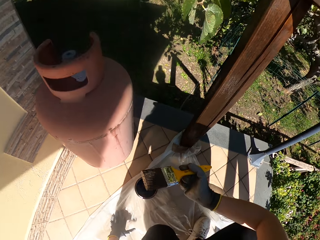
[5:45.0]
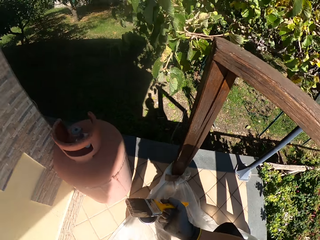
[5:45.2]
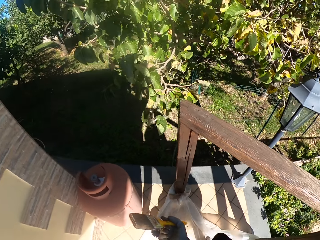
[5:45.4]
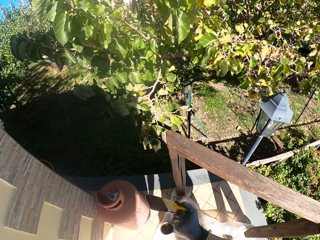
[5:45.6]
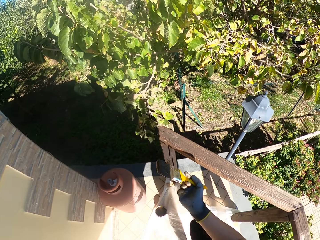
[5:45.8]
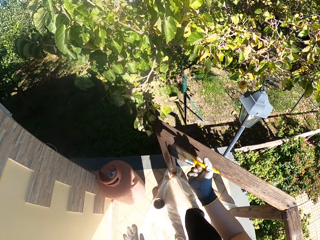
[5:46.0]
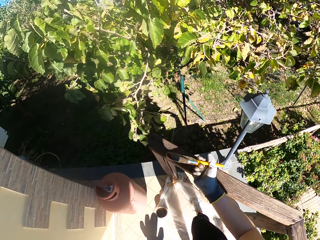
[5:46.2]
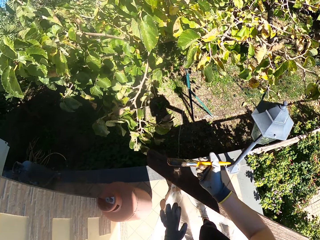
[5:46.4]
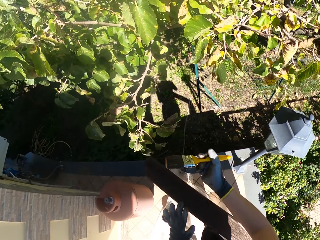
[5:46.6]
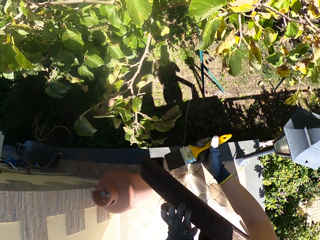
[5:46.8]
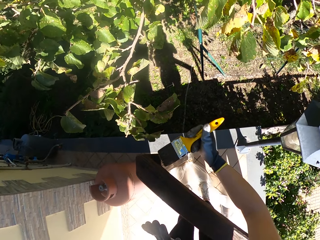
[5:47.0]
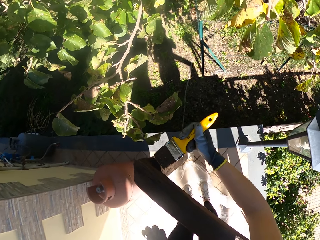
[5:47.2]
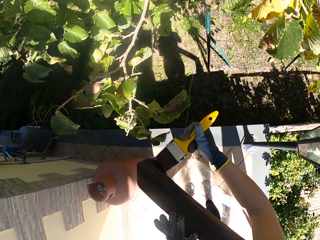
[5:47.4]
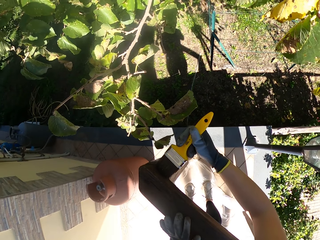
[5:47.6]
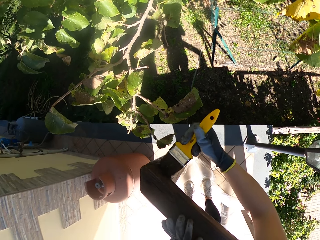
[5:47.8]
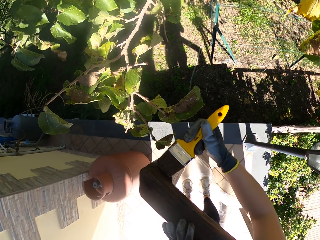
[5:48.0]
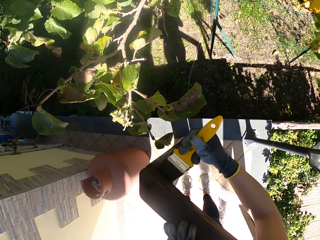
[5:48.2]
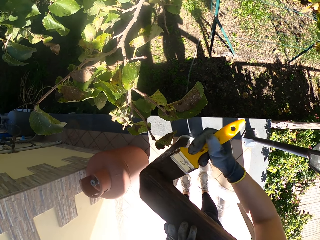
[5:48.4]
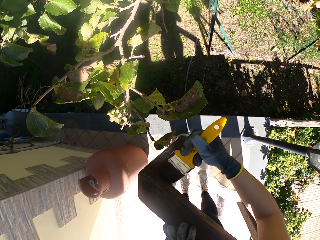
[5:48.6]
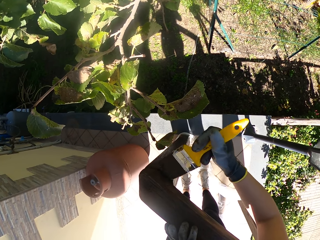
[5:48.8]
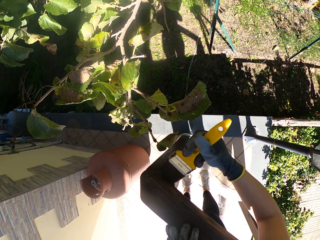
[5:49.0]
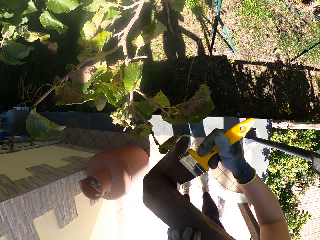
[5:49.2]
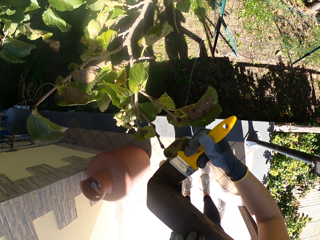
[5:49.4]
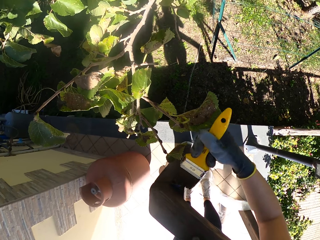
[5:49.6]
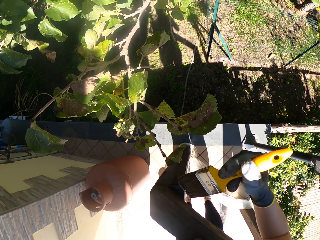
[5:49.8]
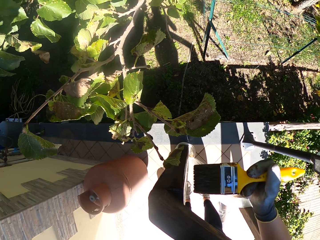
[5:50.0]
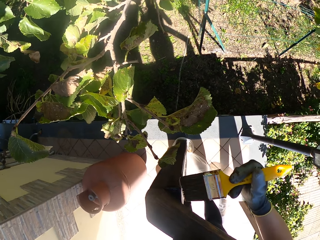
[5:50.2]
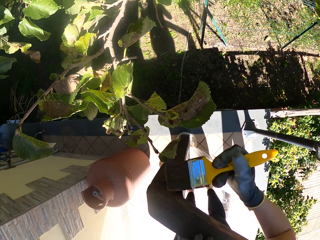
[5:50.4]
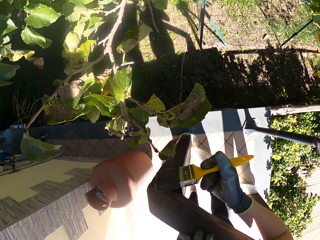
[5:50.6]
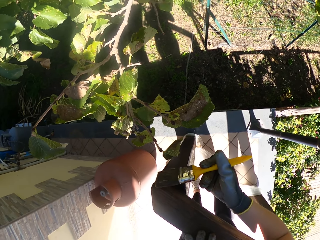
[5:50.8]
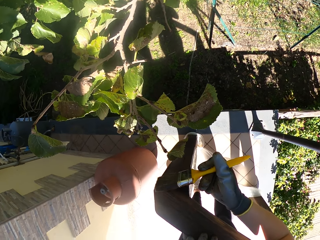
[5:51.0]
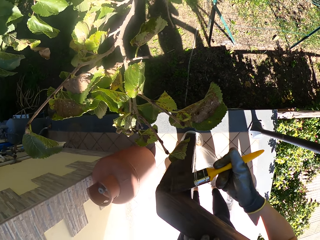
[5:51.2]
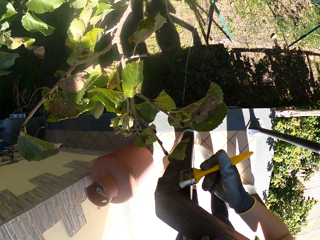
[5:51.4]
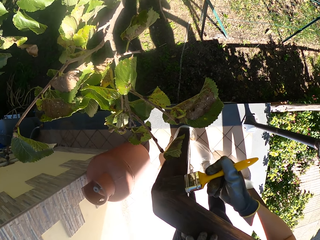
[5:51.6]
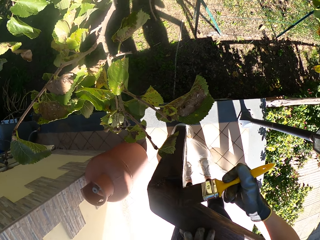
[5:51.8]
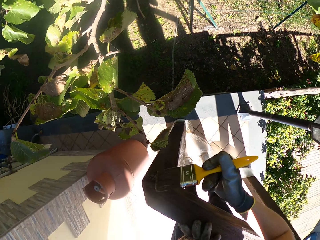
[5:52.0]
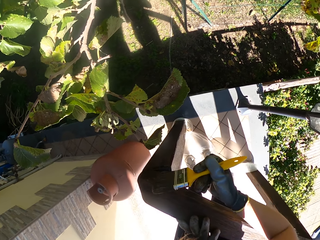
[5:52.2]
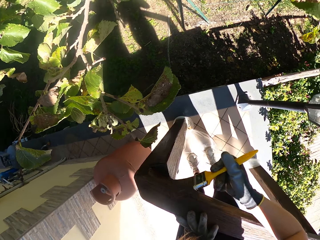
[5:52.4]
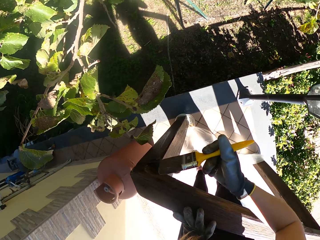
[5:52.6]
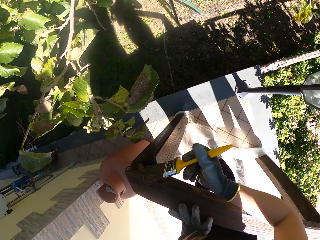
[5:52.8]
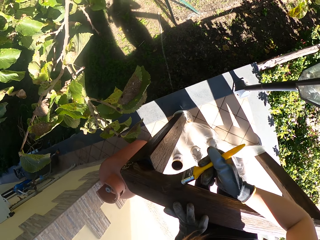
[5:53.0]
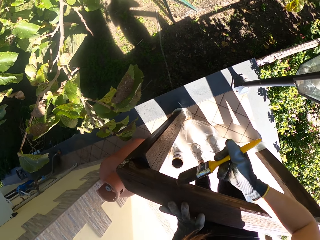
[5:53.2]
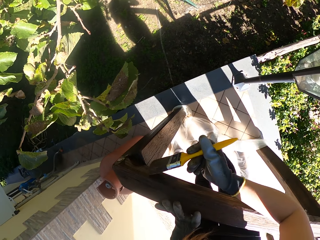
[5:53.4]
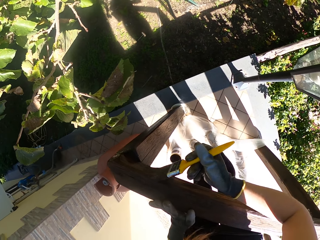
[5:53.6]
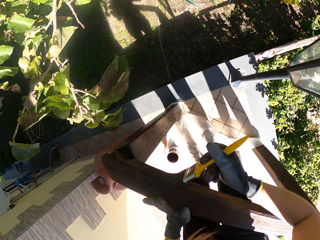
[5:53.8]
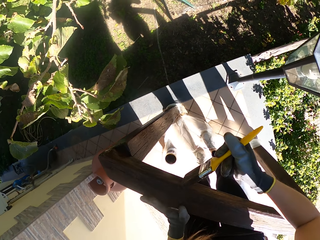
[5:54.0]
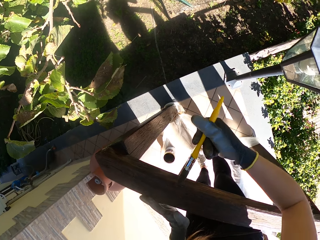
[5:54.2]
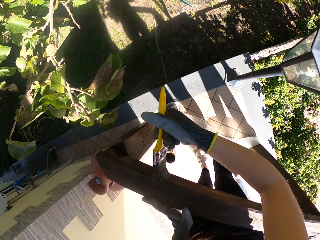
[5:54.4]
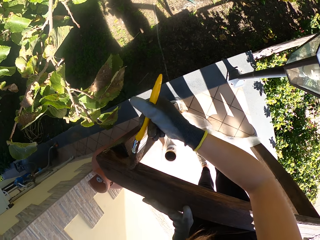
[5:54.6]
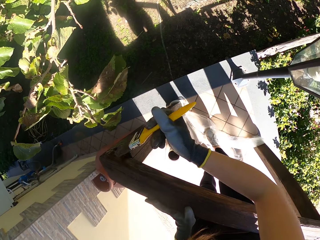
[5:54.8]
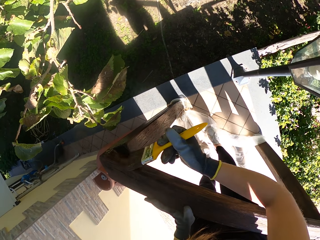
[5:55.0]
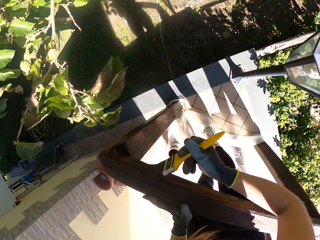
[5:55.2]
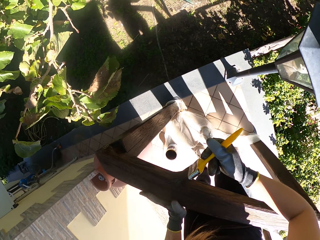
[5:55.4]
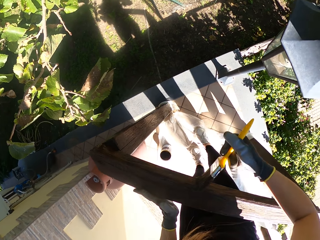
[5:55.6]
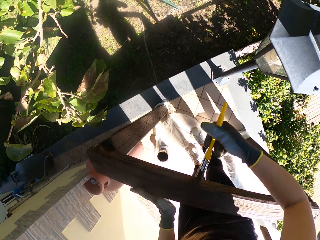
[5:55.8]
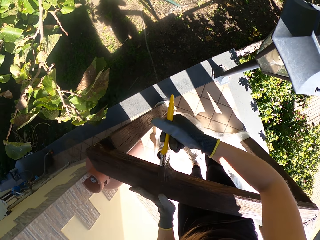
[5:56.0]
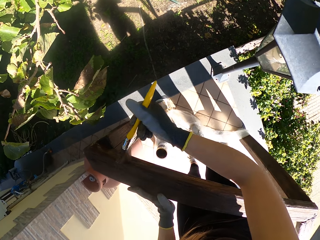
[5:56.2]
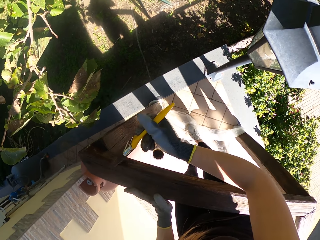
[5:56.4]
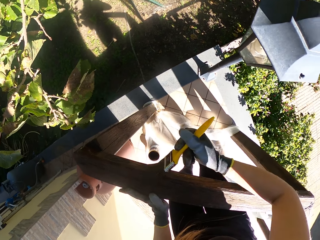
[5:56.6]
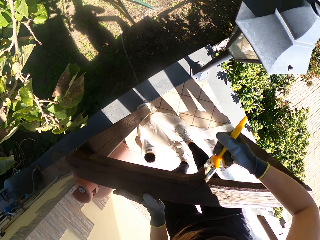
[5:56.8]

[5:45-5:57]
The camera wearer stands up from position and holds a crossbar with the left hand. They paint a corner of the crossbar with the paint brush. They paint the crossbar with the brush.

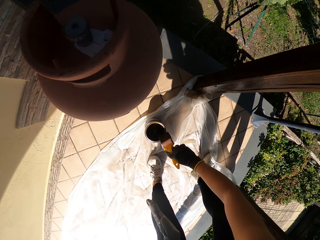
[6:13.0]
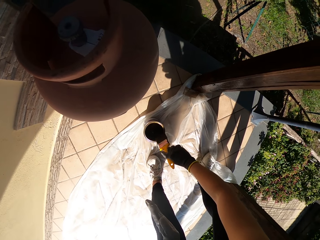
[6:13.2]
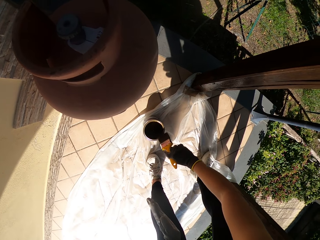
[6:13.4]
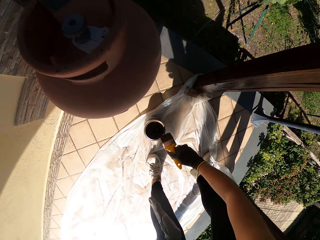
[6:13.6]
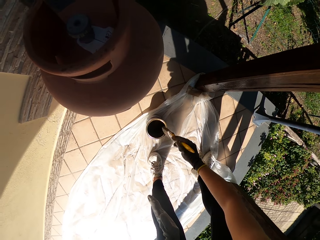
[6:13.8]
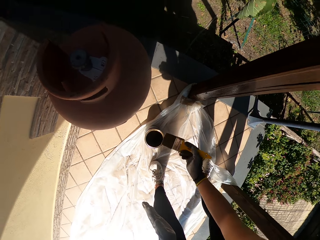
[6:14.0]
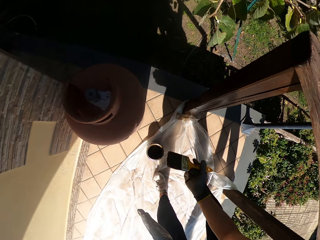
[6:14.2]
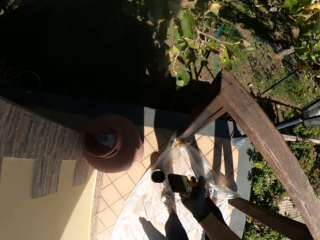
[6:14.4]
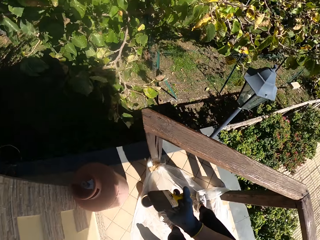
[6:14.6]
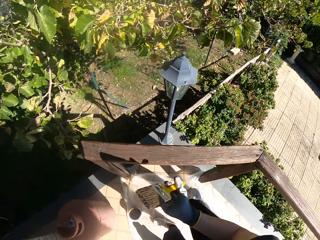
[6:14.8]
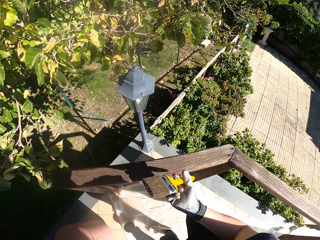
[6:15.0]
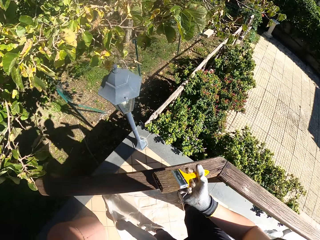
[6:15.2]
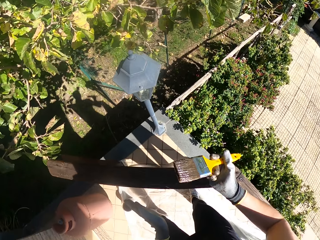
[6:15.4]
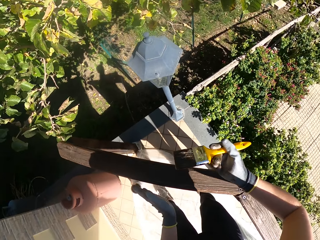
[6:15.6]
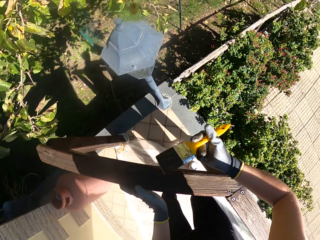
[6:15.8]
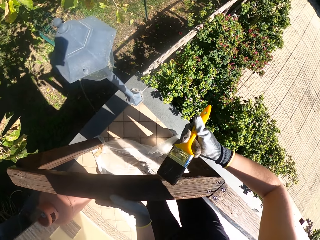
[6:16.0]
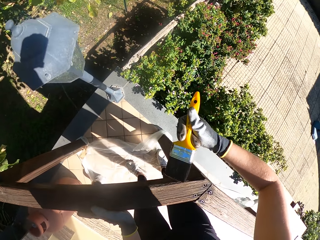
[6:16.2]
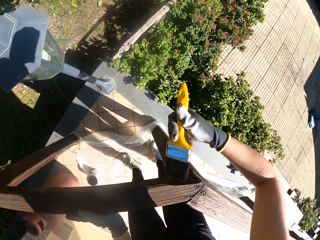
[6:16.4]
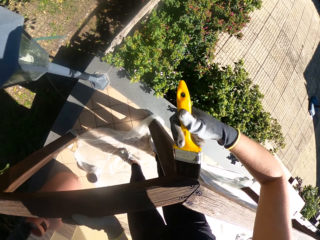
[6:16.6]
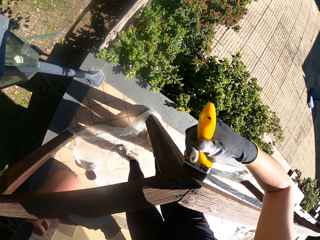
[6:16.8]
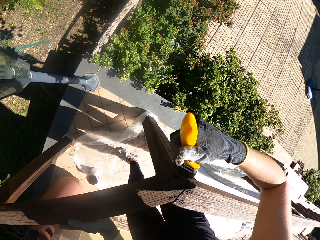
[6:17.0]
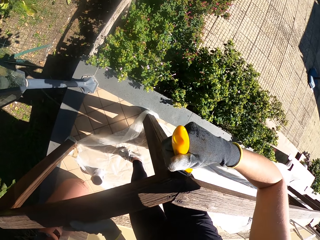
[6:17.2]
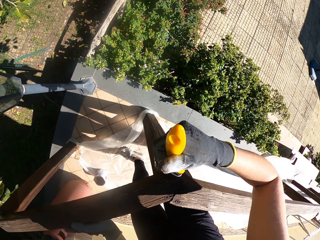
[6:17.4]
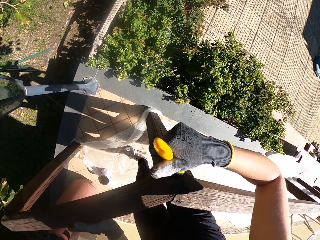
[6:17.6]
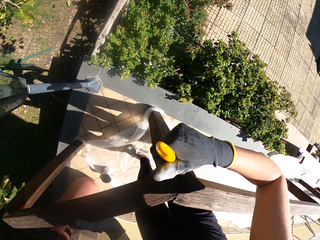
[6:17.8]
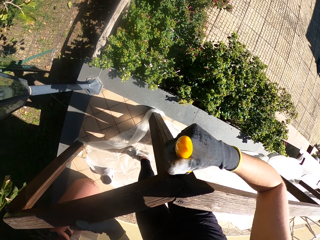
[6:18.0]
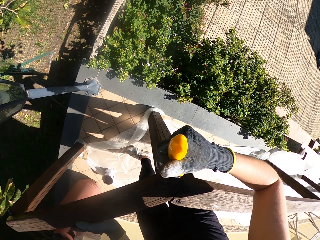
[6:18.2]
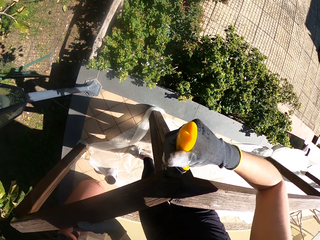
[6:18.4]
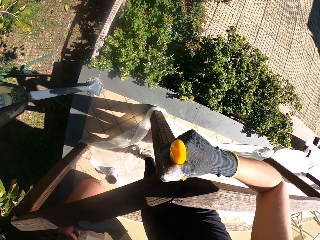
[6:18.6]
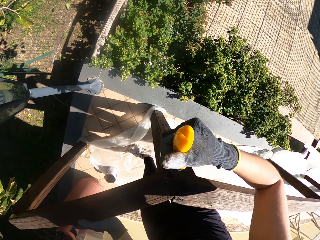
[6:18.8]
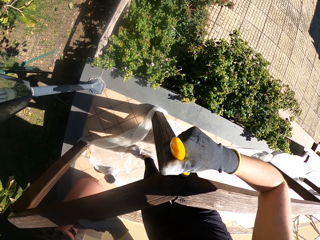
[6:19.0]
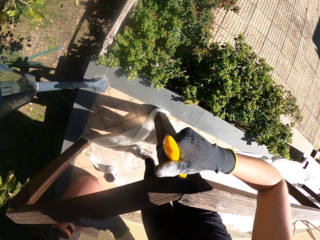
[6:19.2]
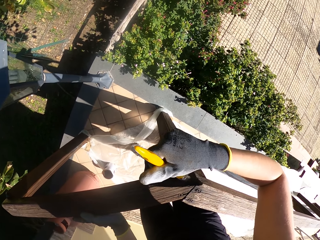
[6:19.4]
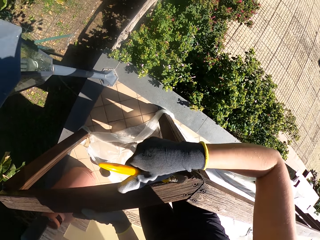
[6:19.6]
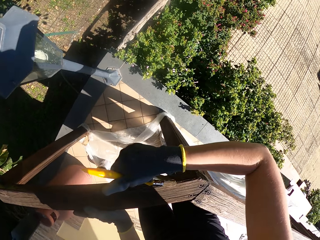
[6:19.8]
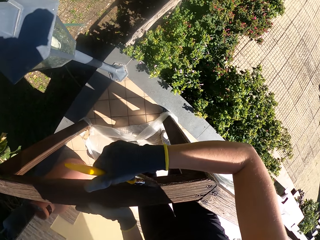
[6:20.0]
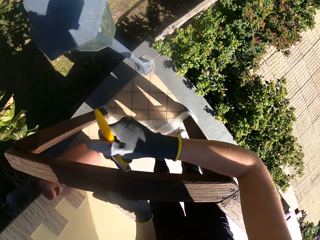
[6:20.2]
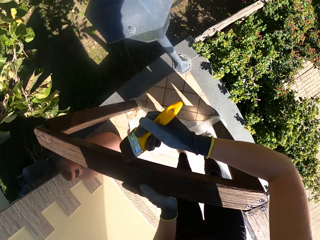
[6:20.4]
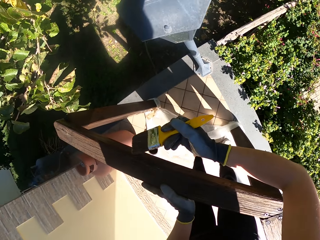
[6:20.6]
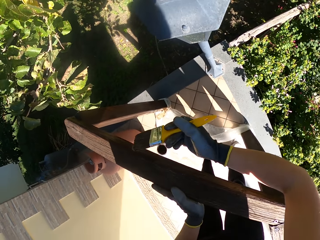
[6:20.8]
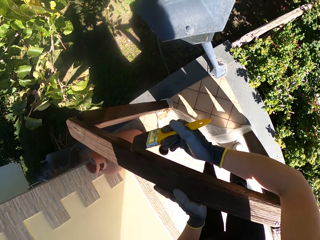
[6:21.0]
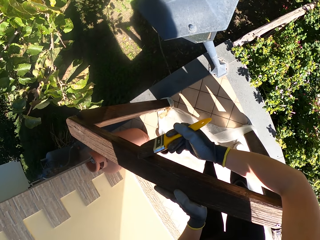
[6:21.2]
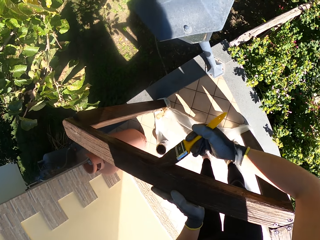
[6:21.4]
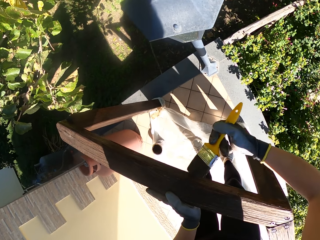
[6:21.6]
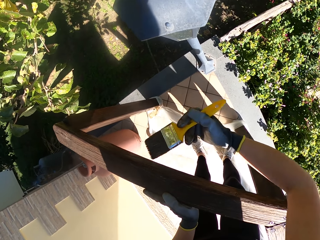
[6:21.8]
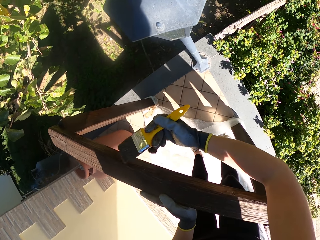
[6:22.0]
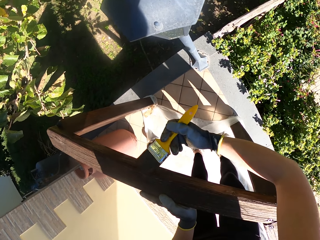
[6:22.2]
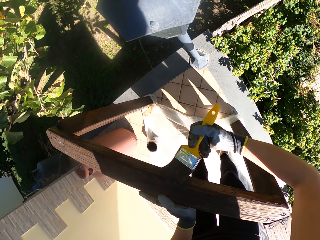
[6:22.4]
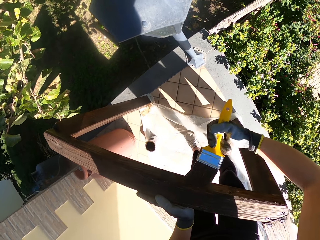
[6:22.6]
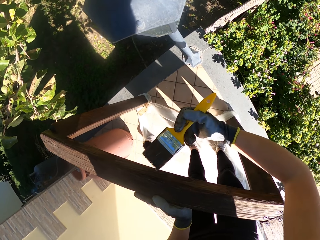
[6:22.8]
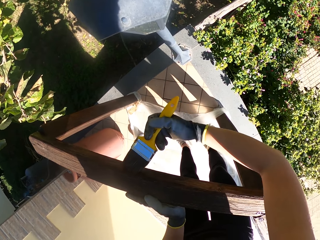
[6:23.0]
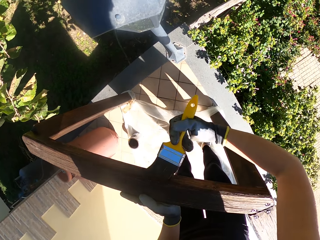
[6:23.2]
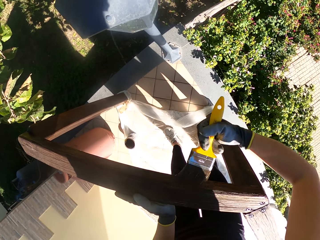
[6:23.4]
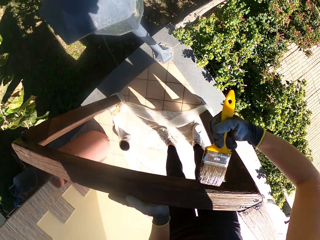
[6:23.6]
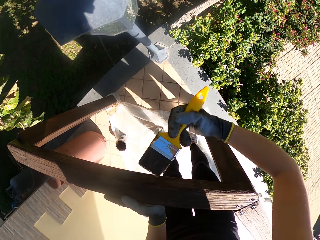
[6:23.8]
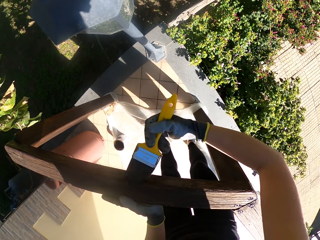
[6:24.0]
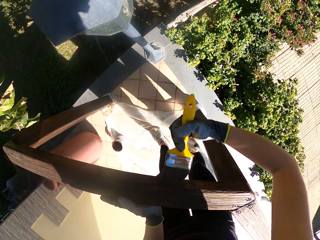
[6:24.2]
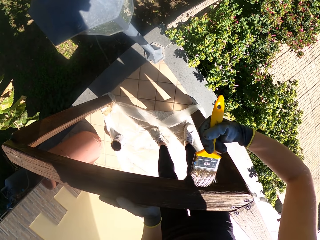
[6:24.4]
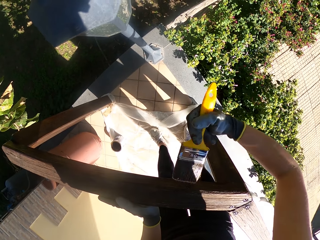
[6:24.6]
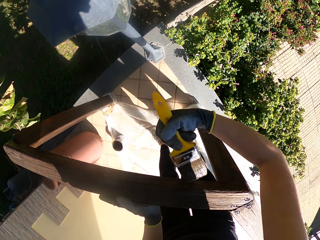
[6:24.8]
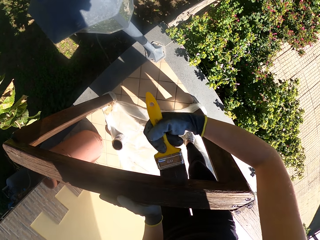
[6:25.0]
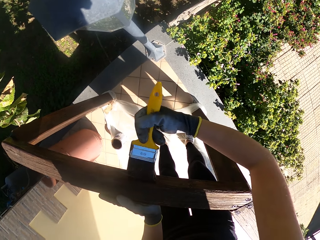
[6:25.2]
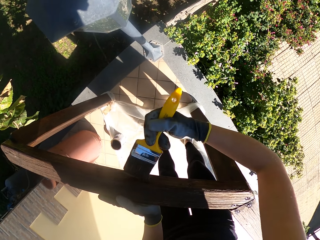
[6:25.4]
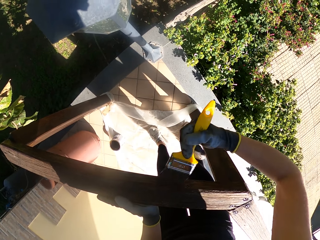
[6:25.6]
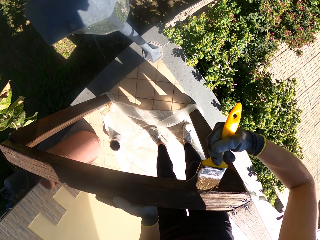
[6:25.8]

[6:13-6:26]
The camera wearer stands up from the paint and holds the crossbar with the left hand. They paint a bend on the crossbar with the paint brush. They paint the crossbar.
